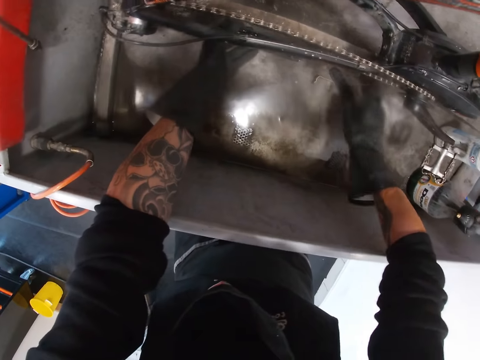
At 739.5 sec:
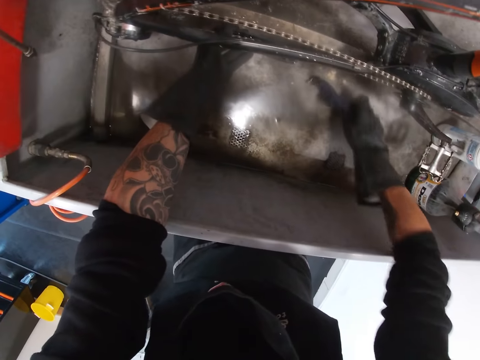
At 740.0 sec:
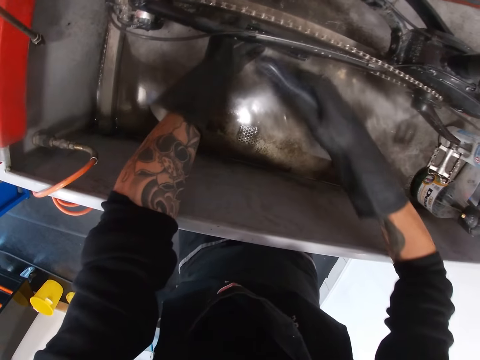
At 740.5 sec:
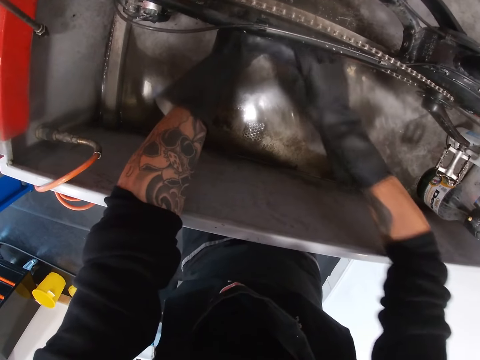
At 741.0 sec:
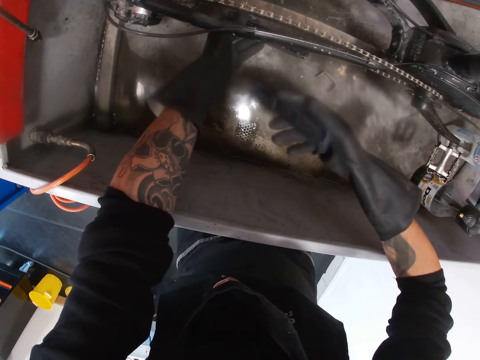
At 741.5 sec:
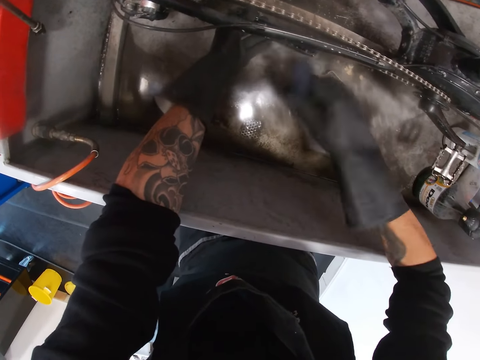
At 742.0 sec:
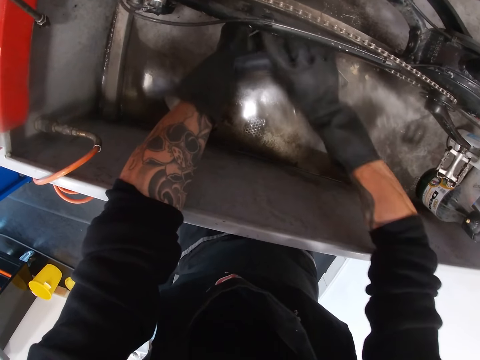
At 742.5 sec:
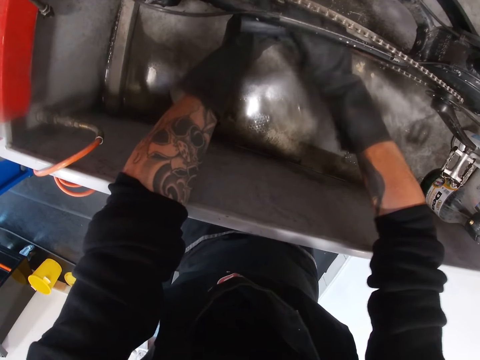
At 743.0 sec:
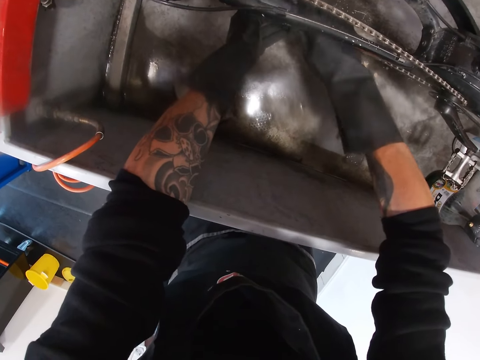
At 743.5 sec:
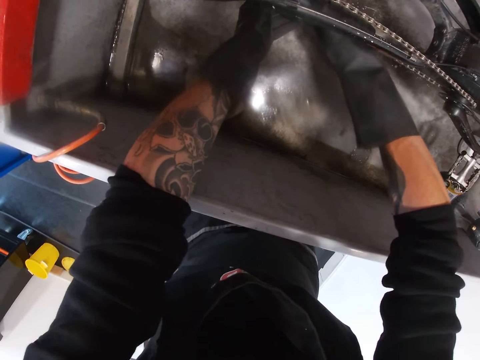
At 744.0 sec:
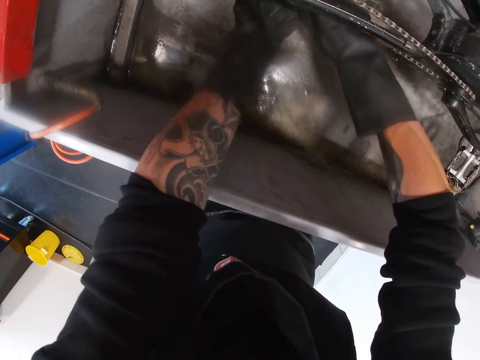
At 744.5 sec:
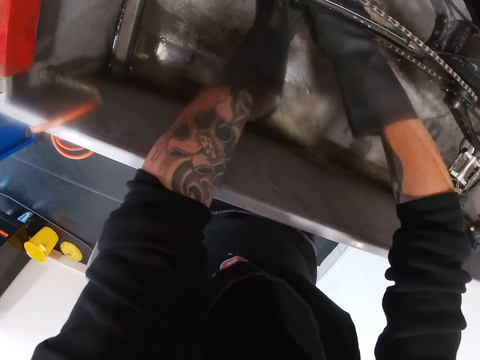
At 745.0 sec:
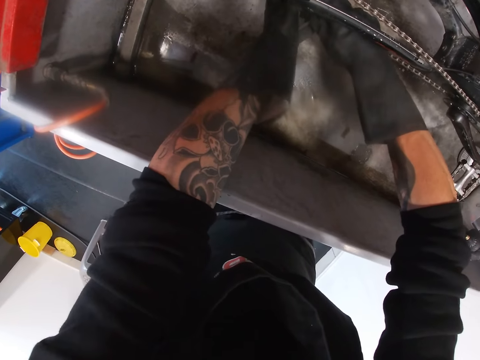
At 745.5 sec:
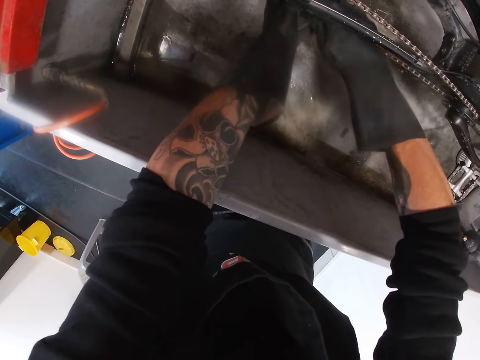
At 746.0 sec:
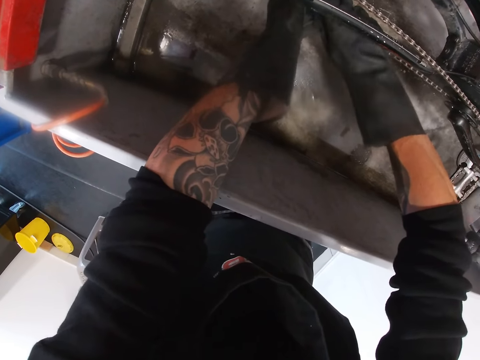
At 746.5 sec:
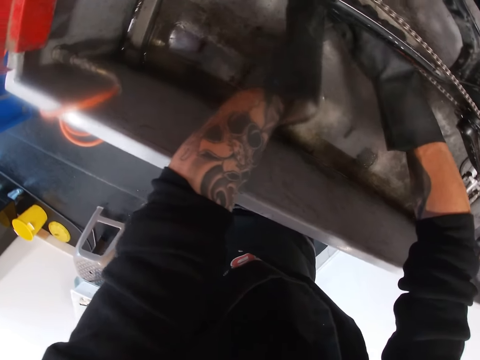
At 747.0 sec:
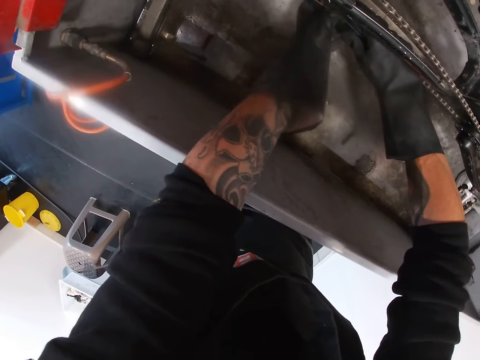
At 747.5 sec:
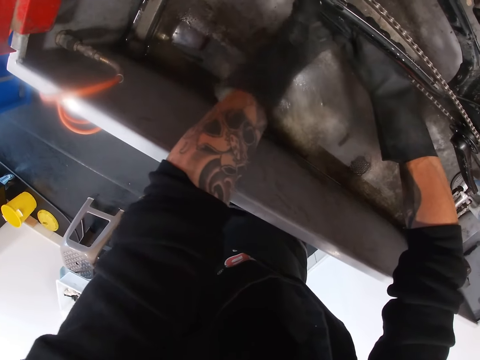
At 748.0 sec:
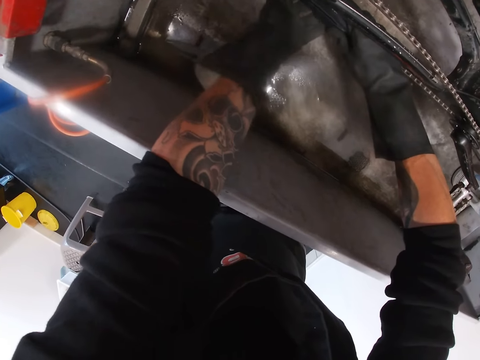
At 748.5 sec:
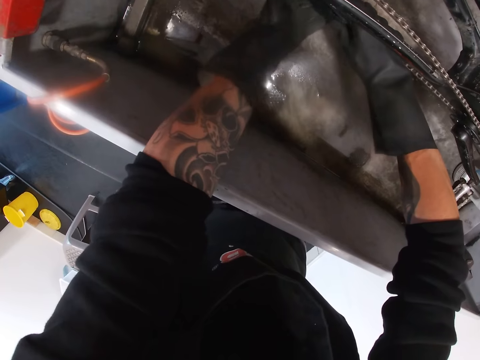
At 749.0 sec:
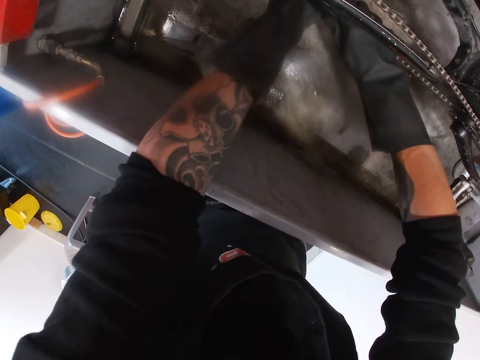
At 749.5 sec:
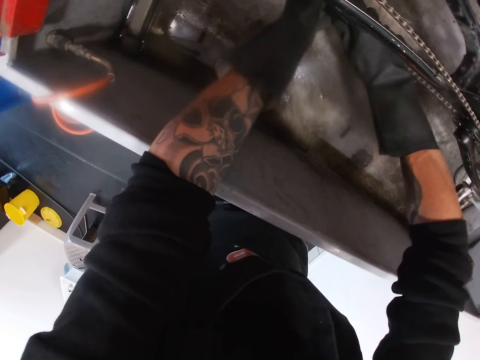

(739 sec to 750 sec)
The camera wearer fixes the derailleur. He picks up the piece of iron from the bicycle wash with his right hand. He attaches the piece of iron to the chain of the bicycle with both hands. He fixes the derailleur.

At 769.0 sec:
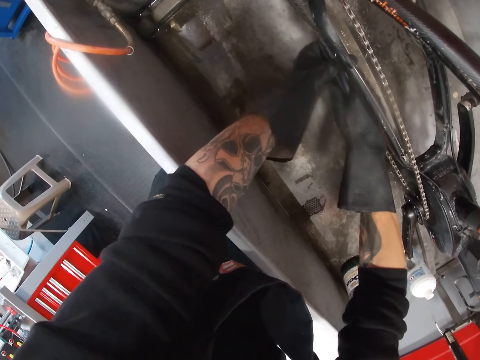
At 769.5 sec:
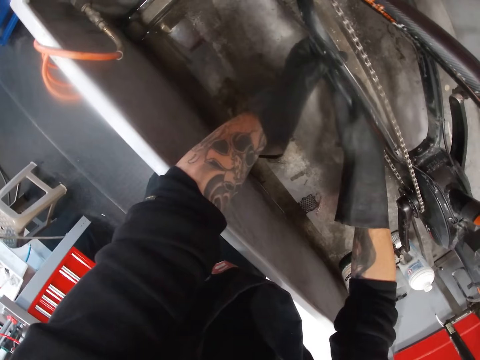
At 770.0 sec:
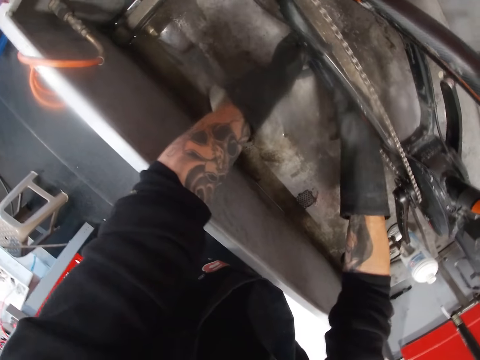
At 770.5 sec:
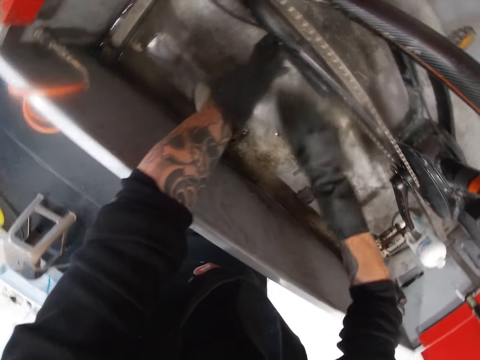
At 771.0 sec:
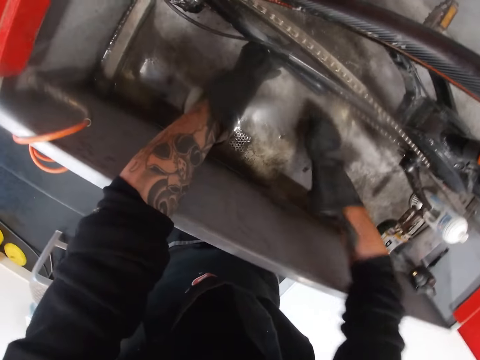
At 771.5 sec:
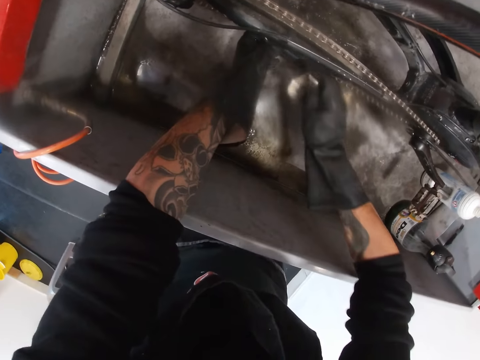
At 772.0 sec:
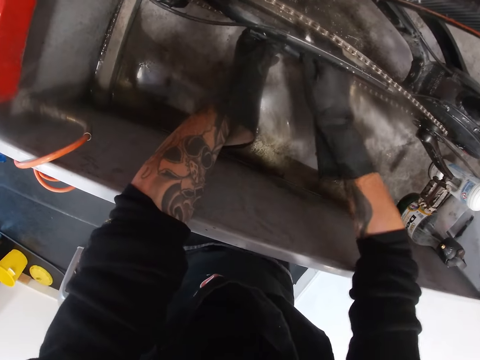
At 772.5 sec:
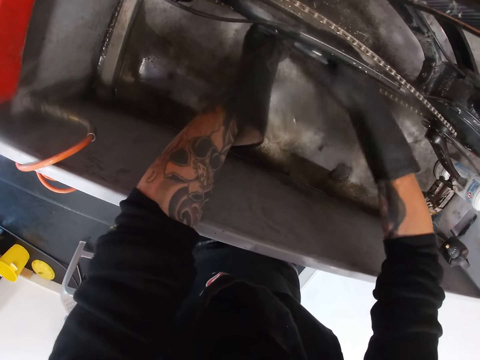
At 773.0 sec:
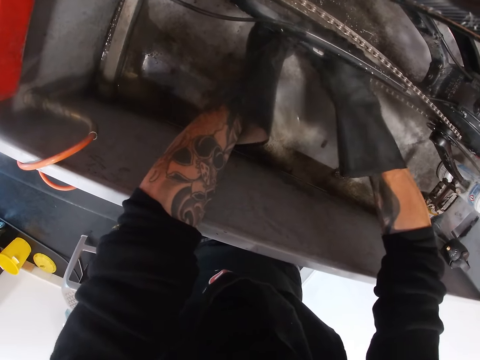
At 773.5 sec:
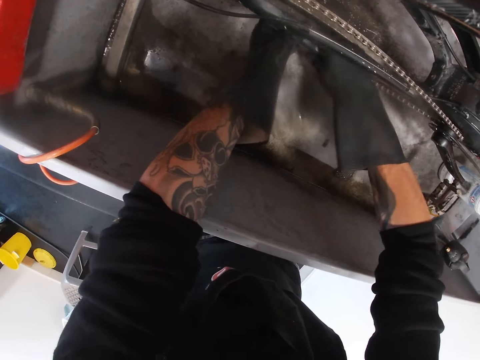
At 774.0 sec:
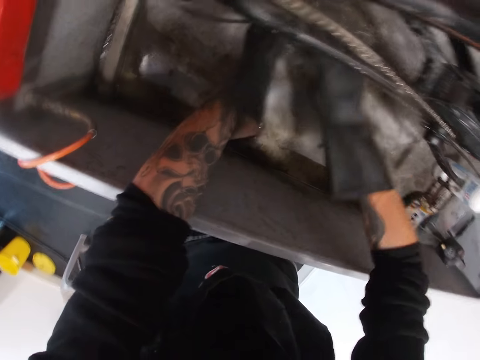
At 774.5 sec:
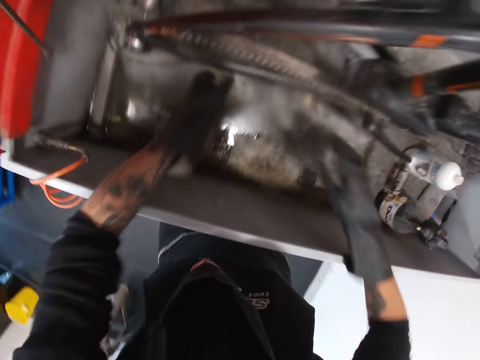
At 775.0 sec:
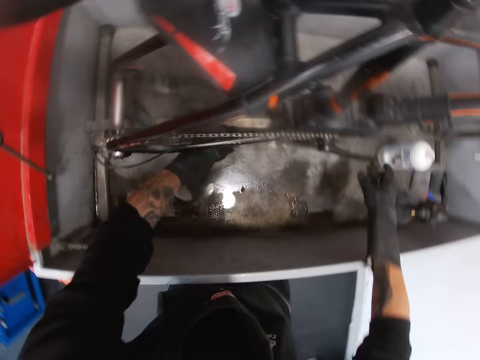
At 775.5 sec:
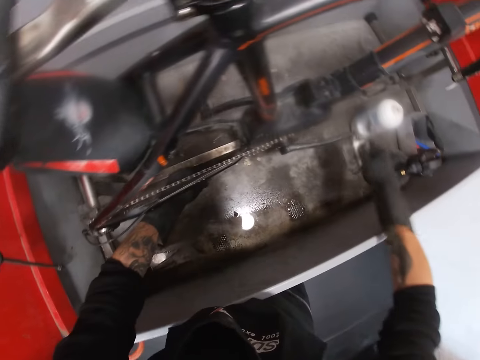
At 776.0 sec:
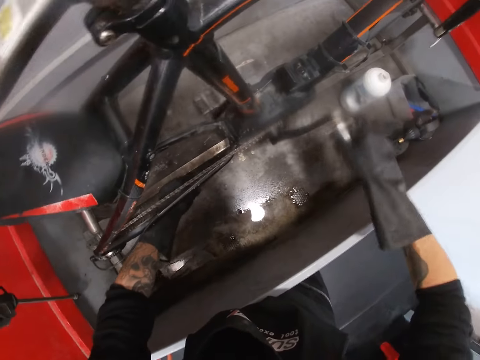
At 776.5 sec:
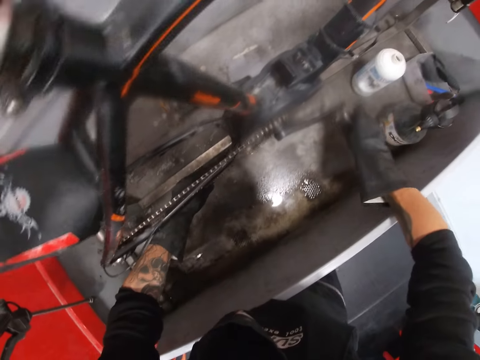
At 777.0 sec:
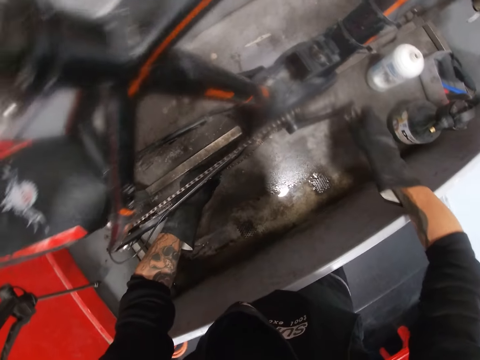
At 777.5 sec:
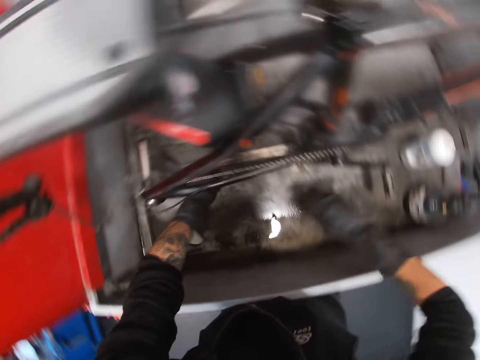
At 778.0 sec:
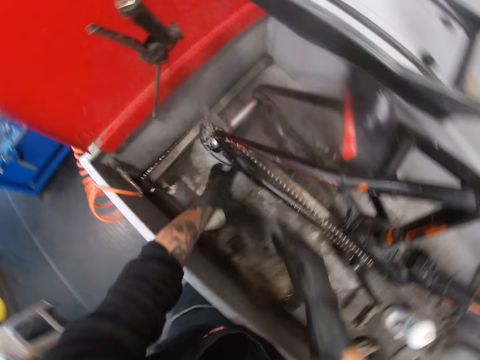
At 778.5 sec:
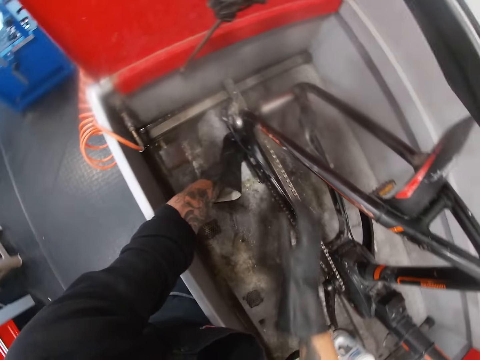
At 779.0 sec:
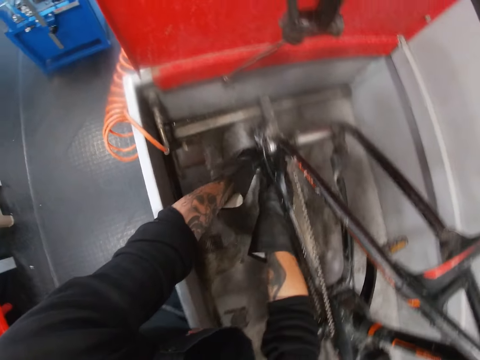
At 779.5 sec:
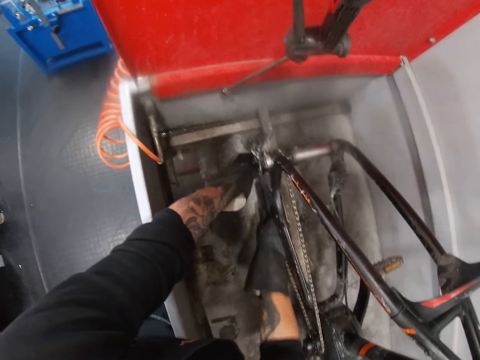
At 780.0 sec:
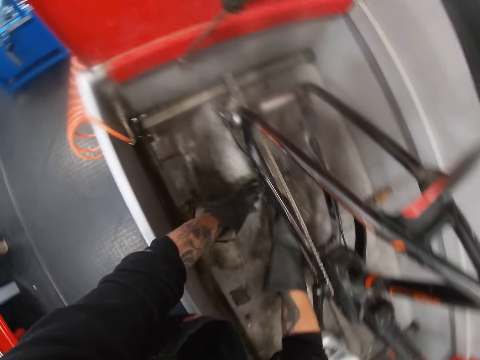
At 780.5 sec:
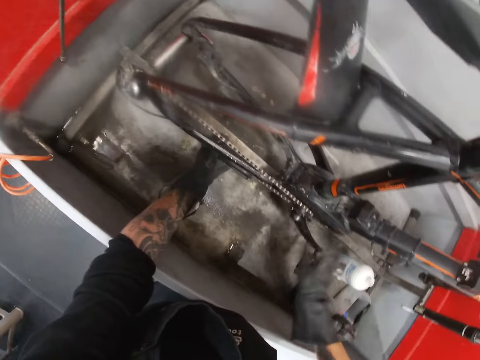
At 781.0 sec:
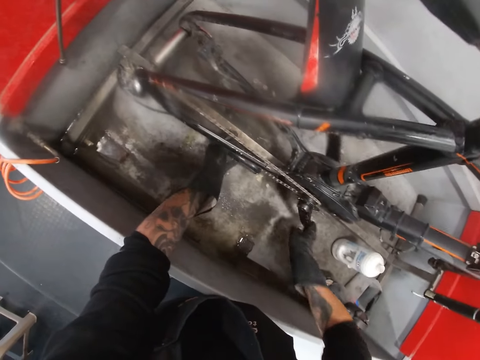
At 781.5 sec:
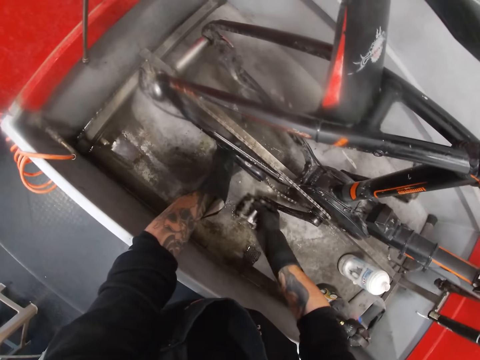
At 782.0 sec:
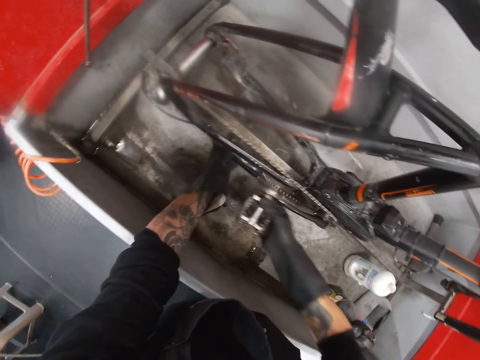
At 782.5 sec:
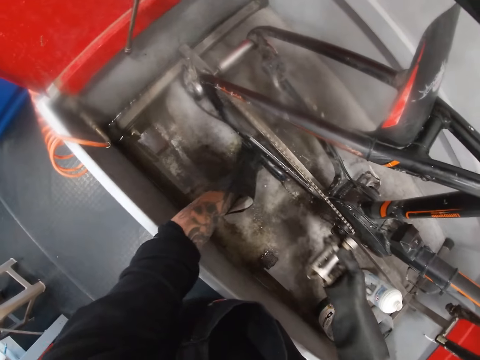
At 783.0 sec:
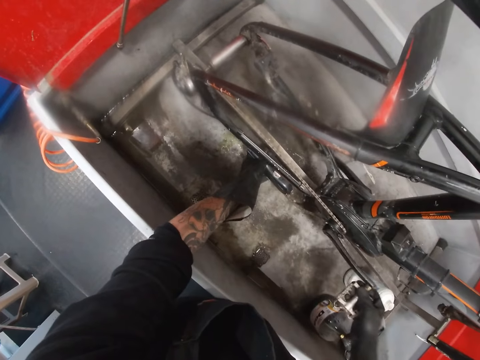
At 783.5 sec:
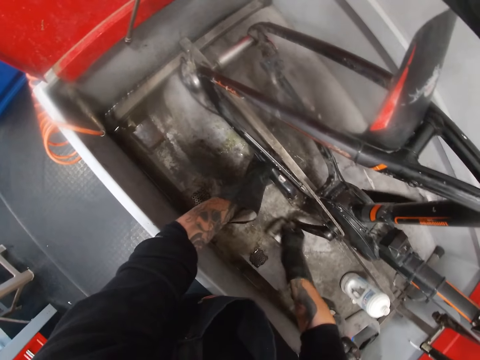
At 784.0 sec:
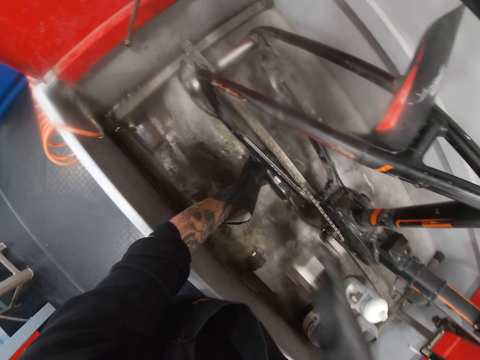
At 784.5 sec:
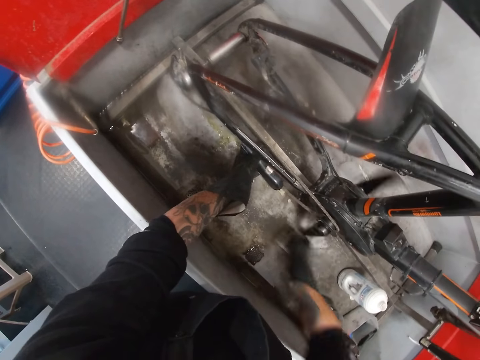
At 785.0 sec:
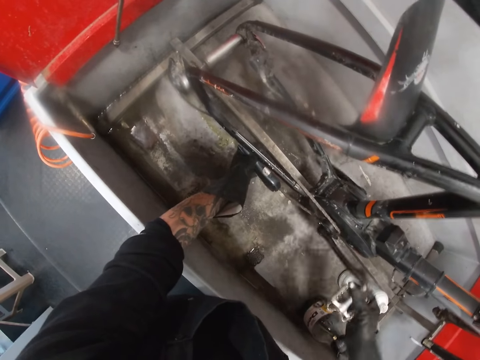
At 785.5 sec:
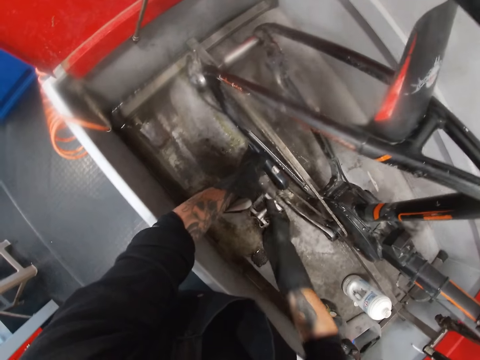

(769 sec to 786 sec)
The camera wearer picks up the piece of iron from the bicycle wash with his right hand. He fixes the piece of iron onto the piece of iron on the chain of the bicycle with his right hand. He rolls the pedal of the bicycle with his right hand. He adjusts the chain of the bicycle with his right hand. He rolls the pedal of the bicycle with his right hand.
